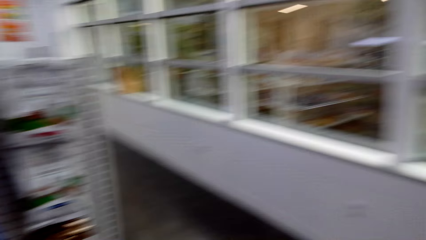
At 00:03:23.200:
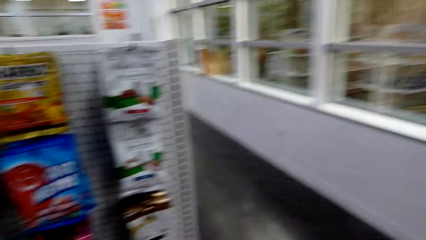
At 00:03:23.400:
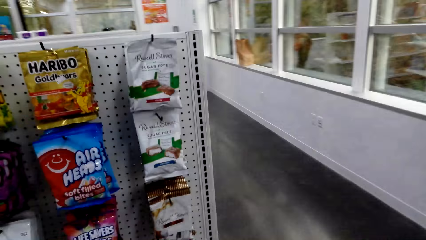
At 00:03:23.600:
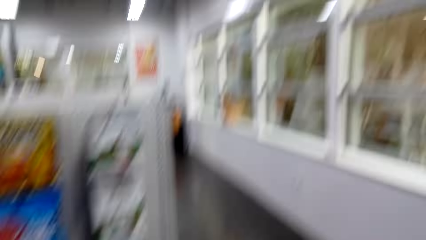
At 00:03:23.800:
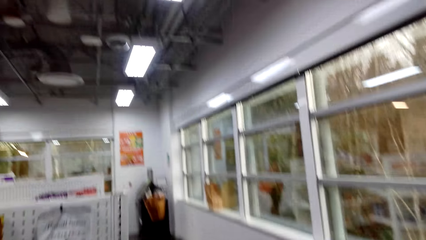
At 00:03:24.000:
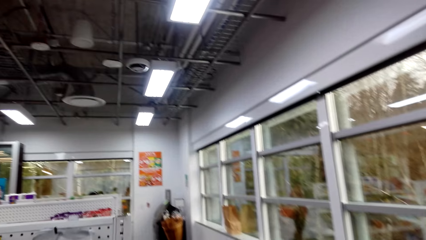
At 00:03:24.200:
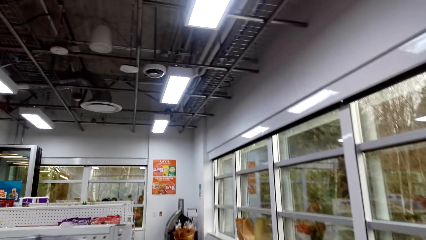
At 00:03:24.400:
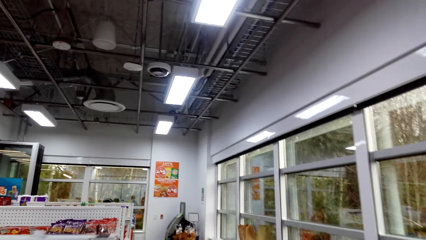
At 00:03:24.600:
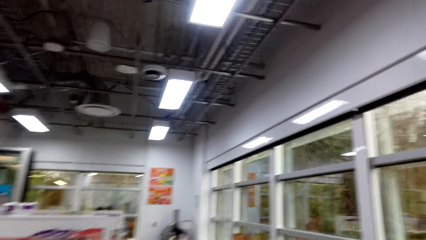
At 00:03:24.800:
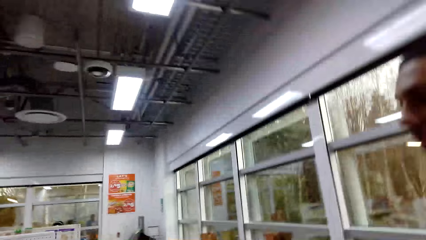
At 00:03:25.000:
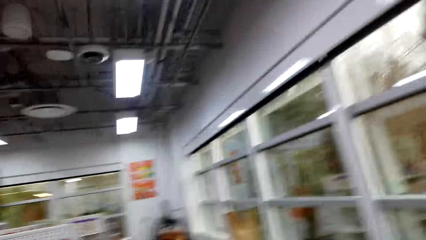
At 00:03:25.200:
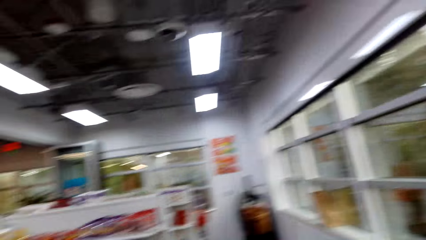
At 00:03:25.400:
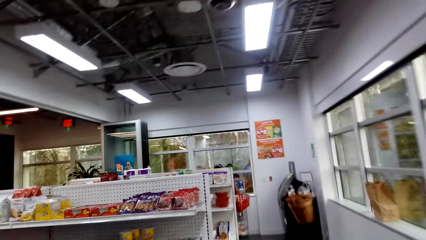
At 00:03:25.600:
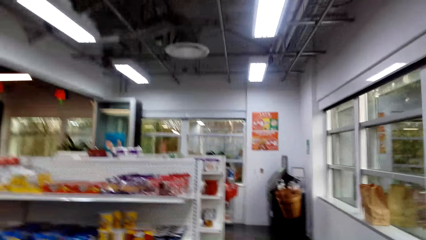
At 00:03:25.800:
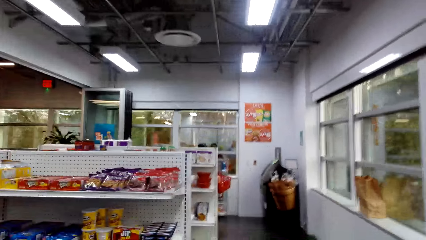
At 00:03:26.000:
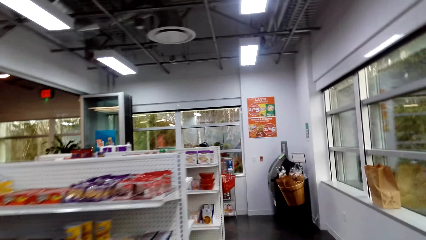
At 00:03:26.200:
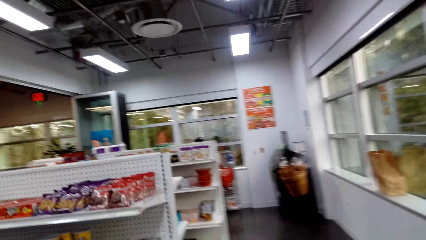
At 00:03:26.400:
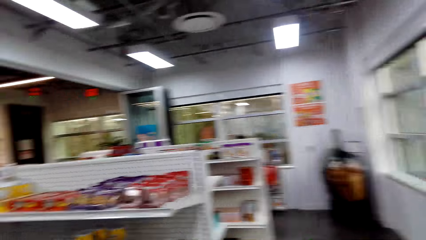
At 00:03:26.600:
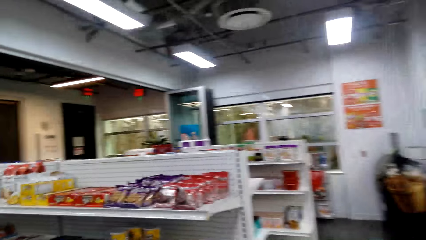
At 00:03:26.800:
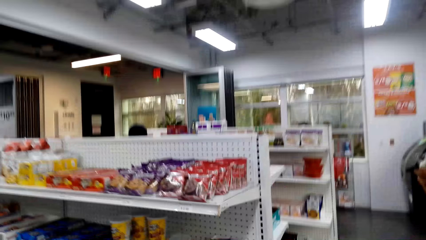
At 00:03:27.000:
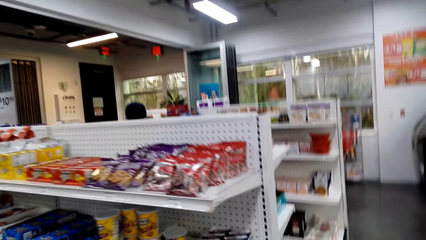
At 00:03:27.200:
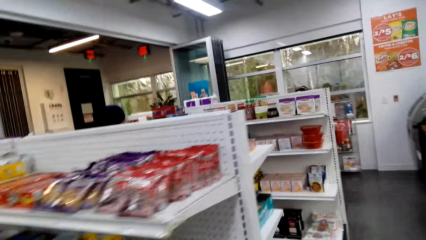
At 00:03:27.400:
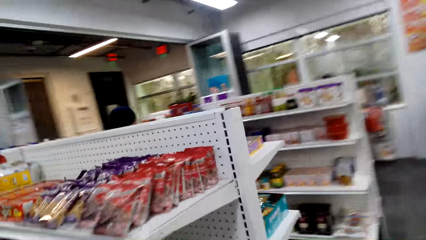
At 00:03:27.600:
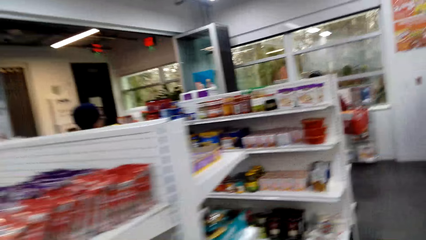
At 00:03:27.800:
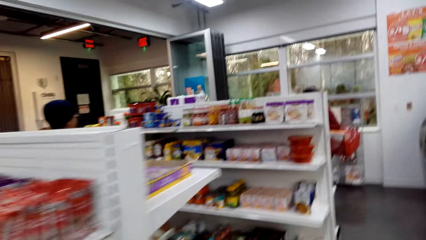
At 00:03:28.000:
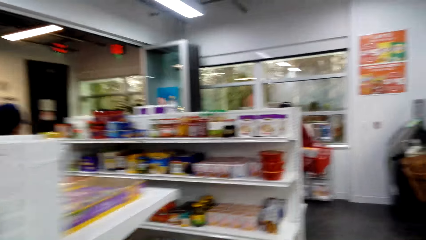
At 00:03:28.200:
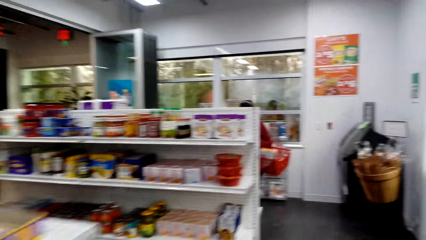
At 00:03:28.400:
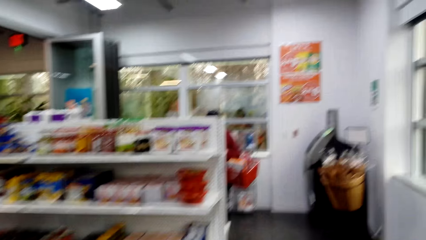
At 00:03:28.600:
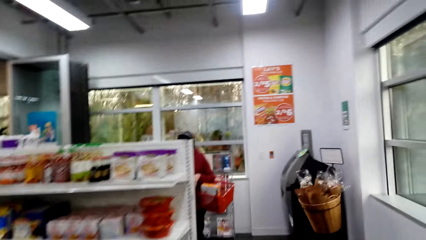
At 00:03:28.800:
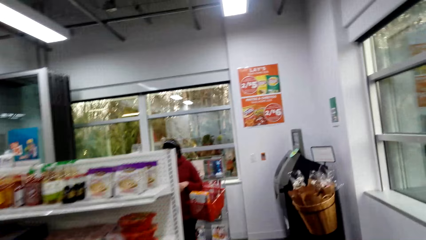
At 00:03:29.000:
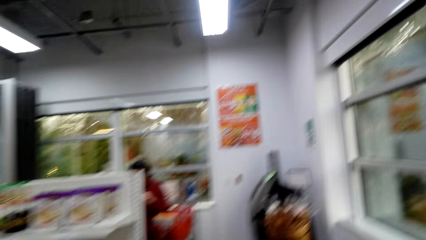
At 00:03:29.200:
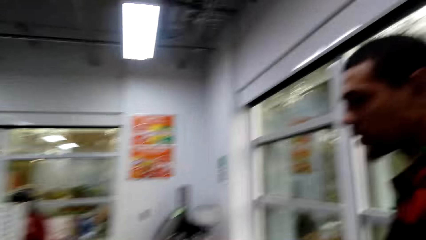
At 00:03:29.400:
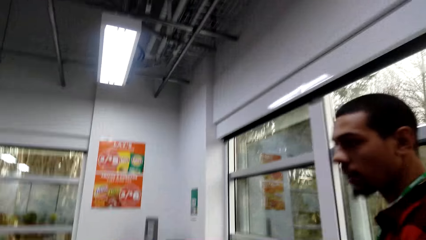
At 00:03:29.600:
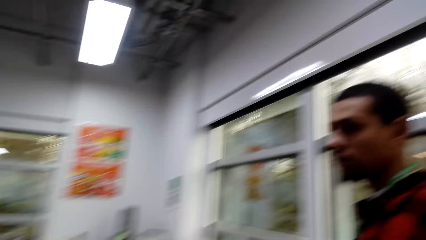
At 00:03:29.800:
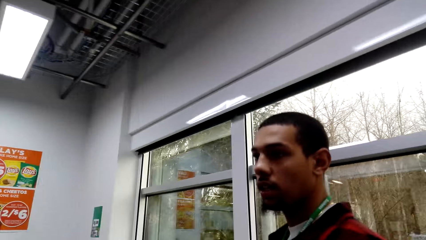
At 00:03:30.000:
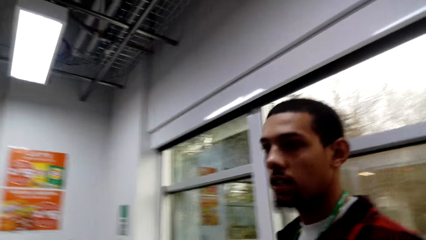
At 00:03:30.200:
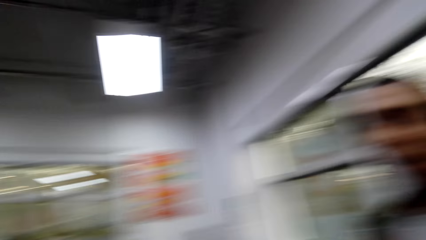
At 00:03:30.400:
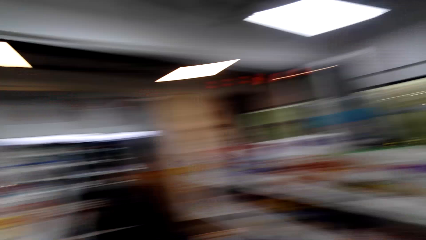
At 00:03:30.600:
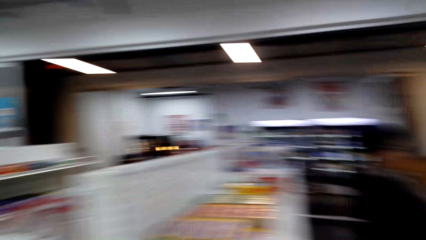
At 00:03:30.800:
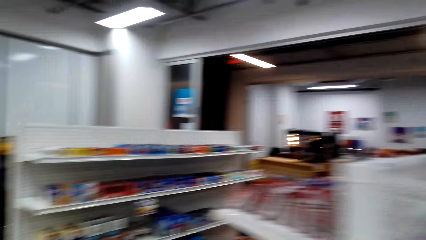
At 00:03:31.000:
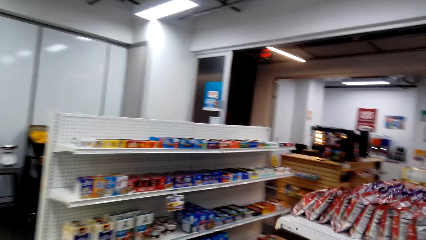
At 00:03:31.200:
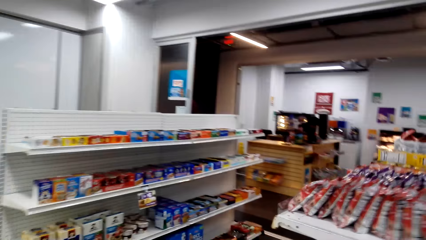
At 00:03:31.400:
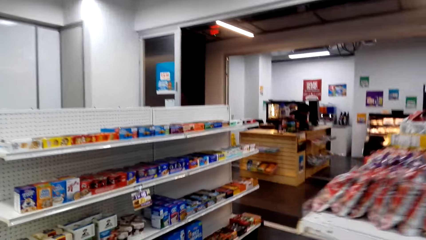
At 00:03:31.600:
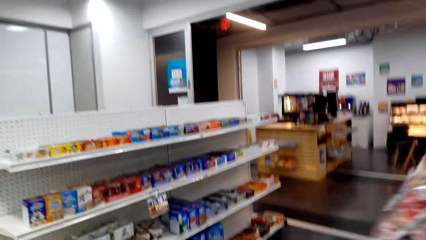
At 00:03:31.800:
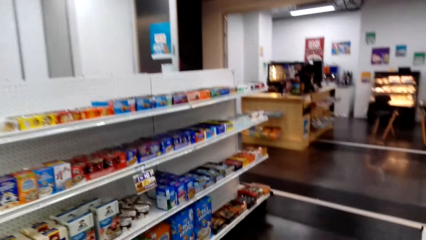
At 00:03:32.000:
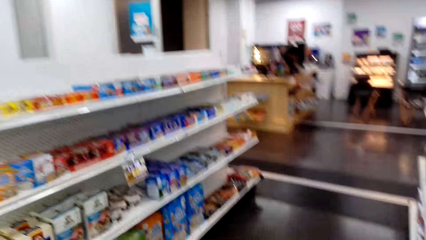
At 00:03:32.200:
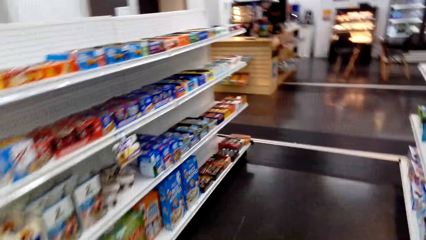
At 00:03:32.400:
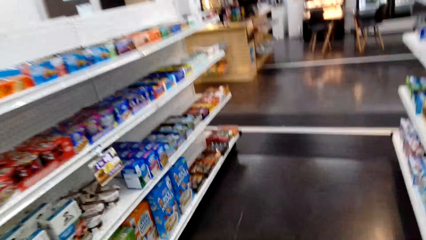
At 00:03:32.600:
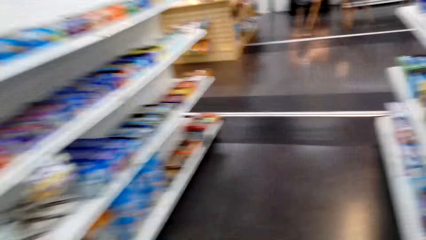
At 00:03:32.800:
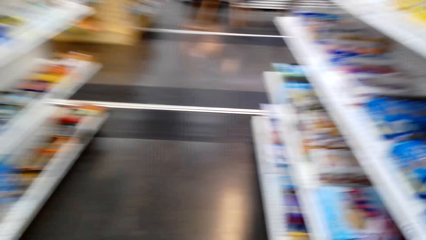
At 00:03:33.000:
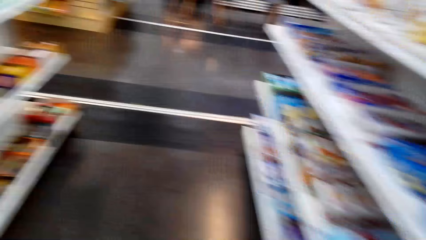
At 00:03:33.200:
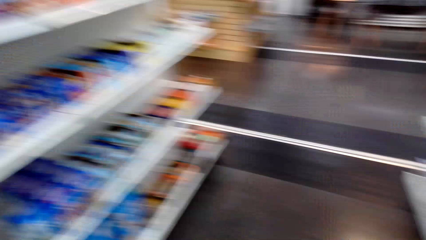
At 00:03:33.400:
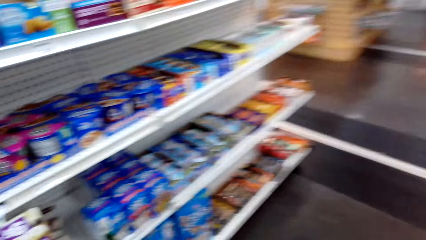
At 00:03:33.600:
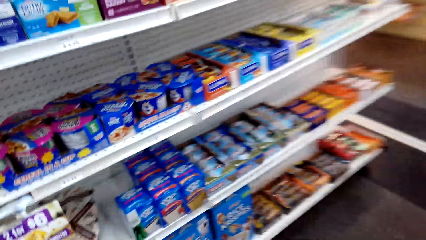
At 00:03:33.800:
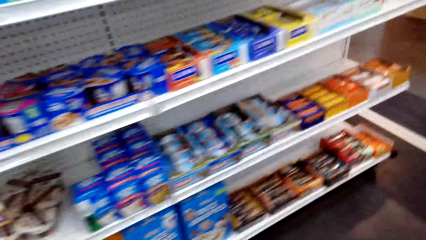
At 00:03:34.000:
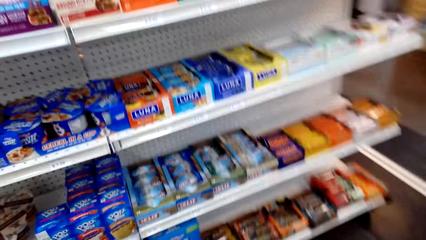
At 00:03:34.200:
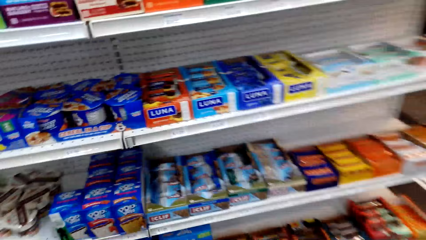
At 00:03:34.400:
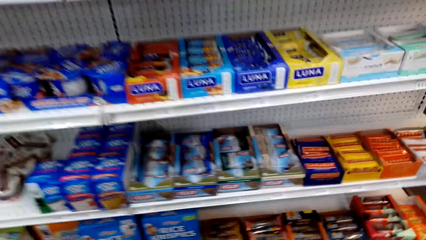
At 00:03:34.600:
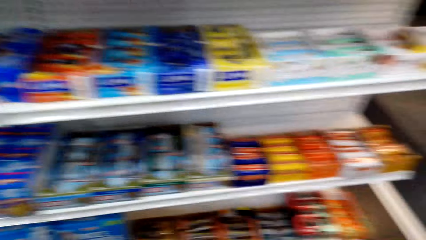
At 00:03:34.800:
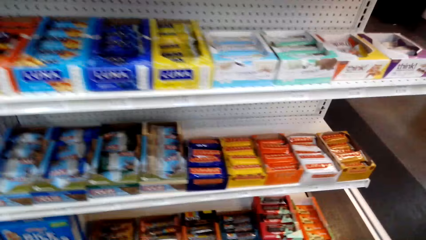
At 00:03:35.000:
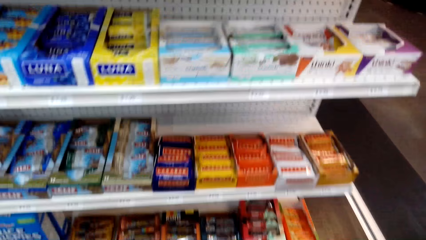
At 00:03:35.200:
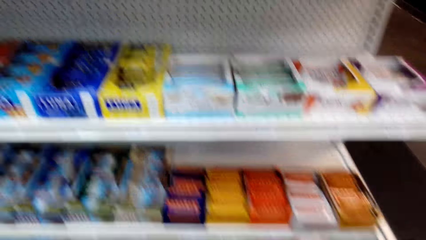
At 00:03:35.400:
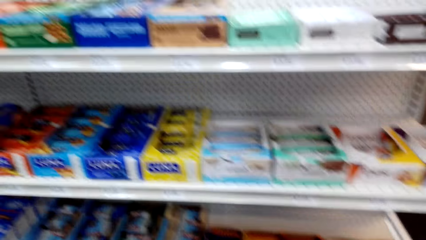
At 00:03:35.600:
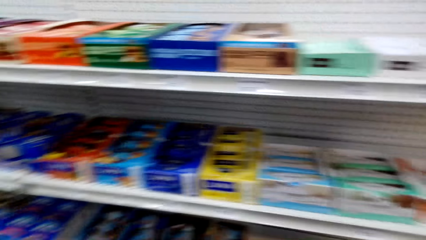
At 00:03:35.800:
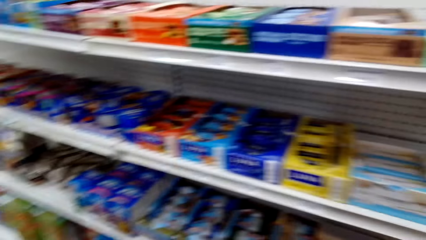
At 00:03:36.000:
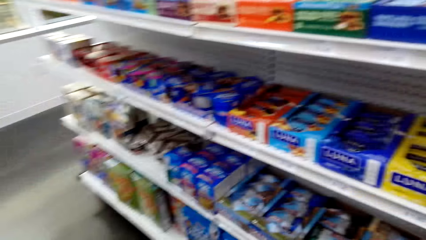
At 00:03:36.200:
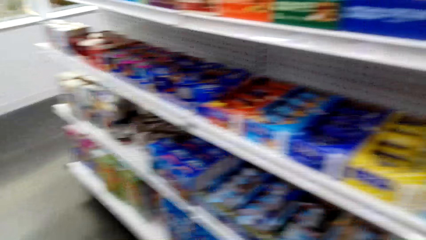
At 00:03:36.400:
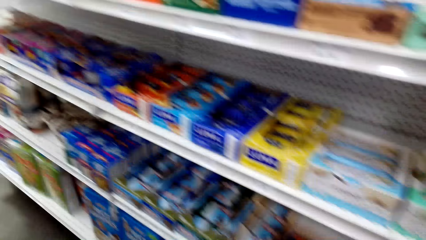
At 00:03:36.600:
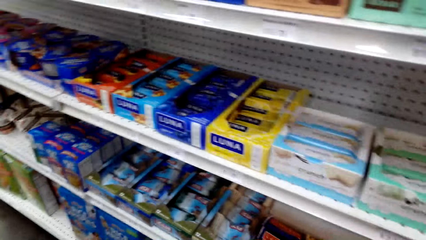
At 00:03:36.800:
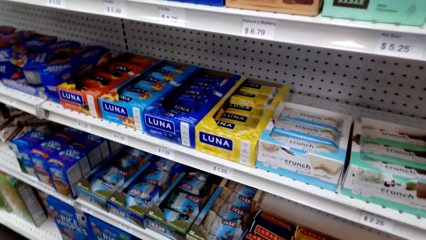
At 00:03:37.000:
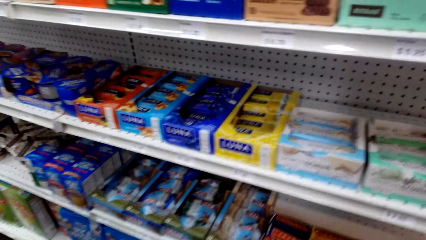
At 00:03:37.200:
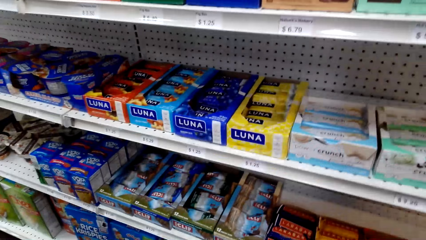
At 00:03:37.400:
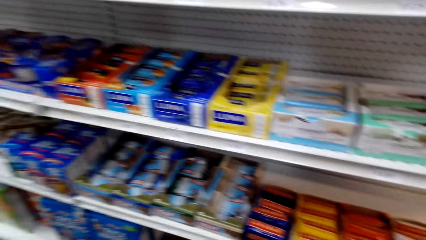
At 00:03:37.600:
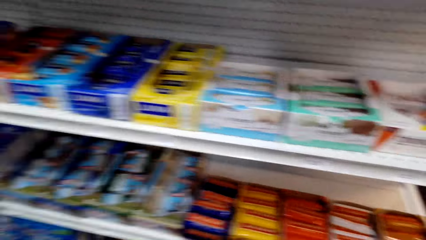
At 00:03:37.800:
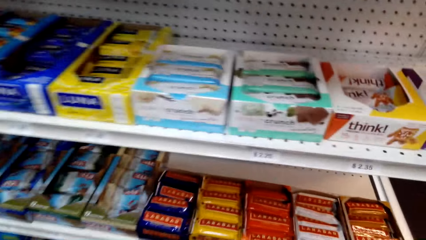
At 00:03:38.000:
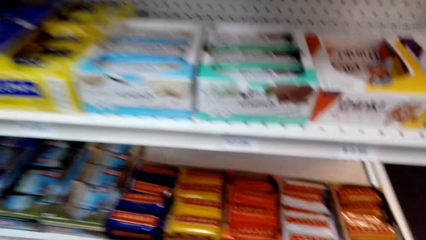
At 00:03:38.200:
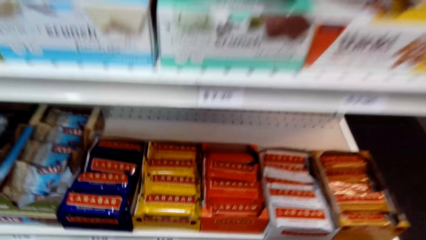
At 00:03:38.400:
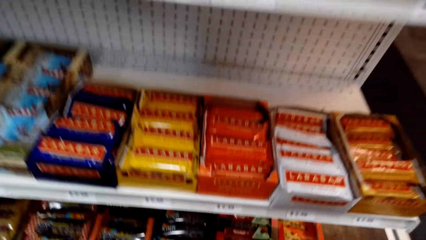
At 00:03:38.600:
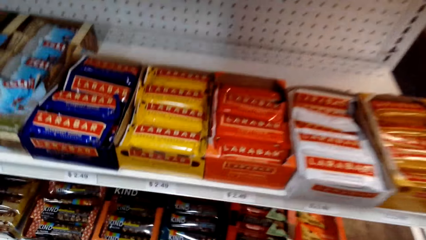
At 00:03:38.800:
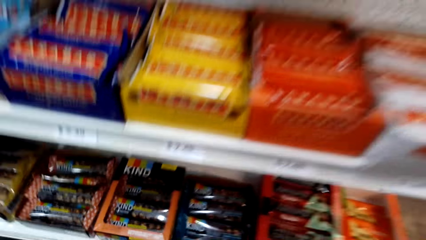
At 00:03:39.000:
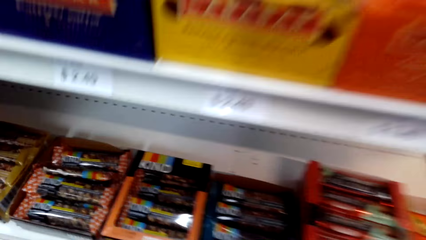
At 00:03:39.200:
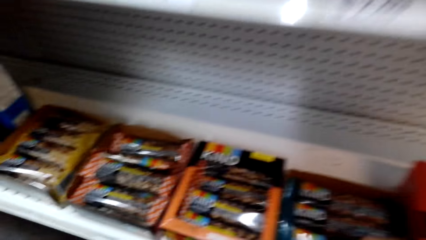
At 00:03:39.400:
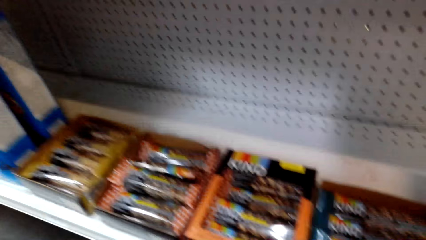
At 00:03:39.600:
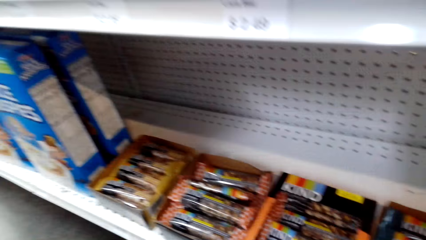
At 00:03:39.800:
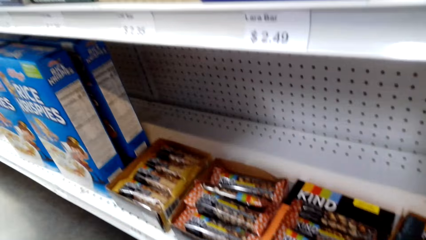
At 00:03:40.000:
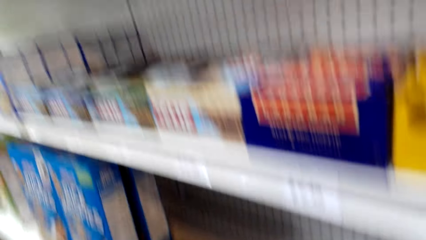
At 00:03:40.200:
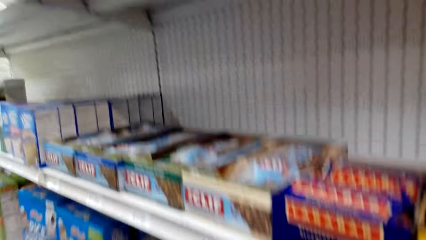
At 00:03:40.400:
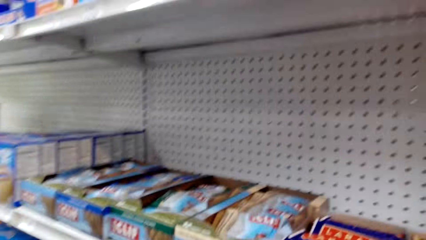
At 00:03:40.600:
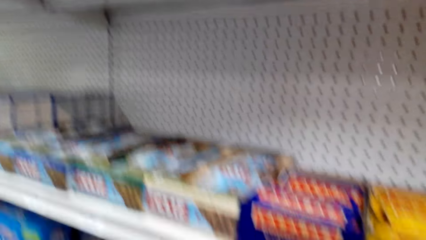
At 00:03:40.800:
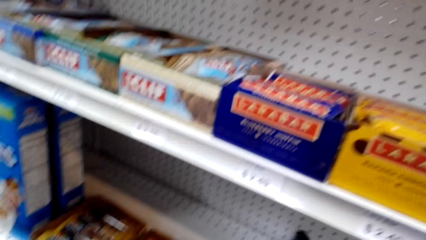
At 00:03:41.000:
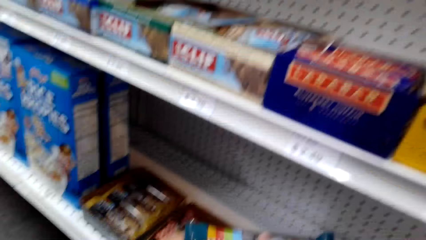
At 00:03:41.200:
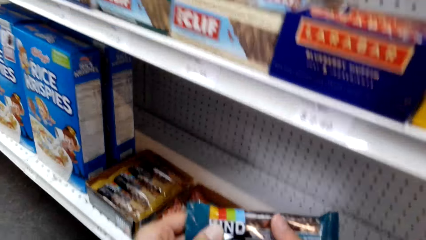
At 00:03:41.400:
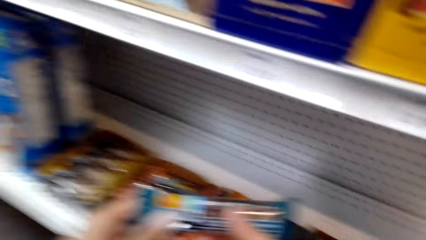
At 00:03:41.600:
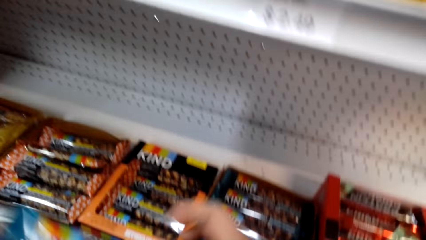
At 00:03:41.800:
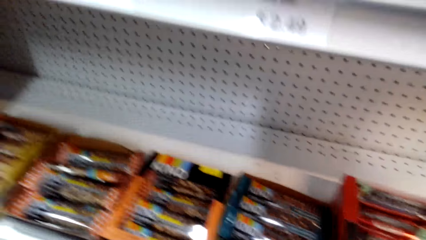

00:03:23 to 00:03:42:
The camera wearer walks around the shop. A man stares around the shop. The camera wearer stares around the shop.
